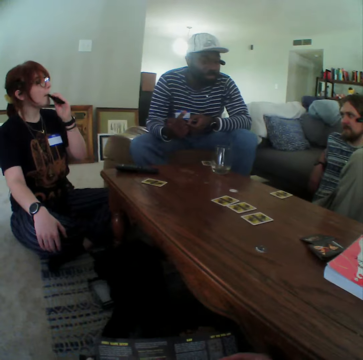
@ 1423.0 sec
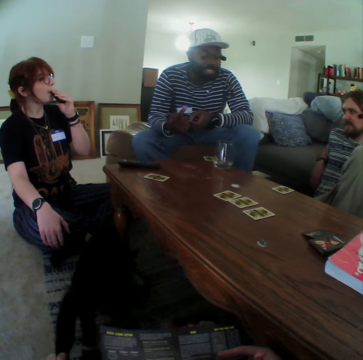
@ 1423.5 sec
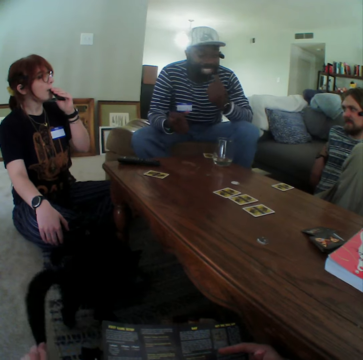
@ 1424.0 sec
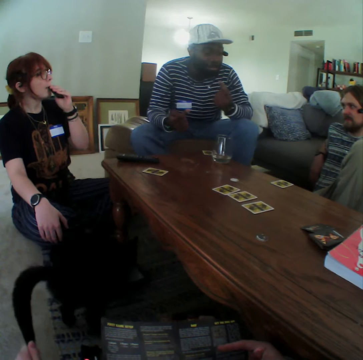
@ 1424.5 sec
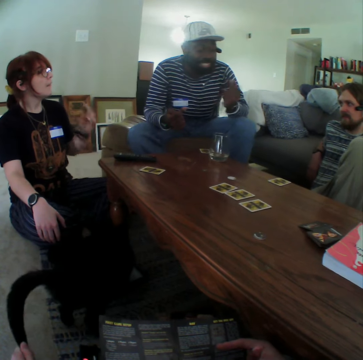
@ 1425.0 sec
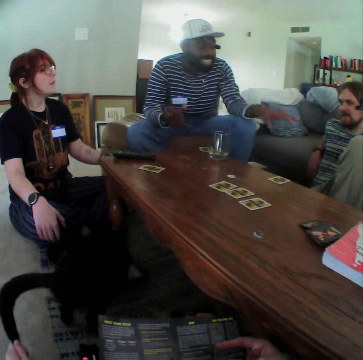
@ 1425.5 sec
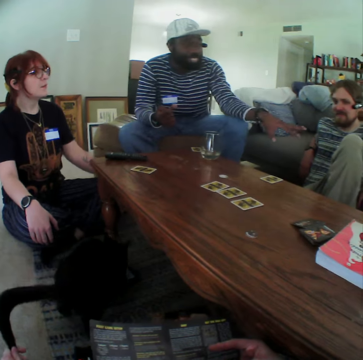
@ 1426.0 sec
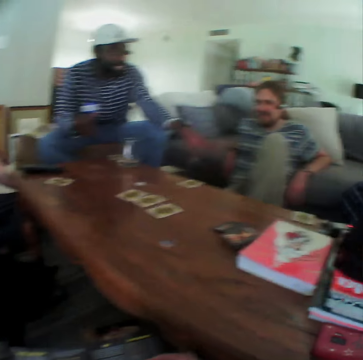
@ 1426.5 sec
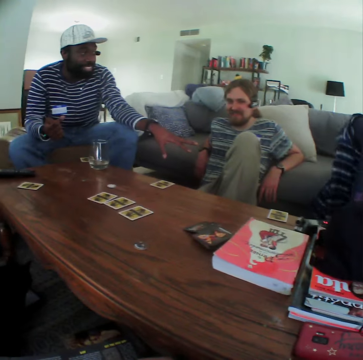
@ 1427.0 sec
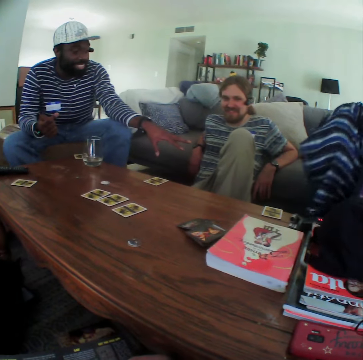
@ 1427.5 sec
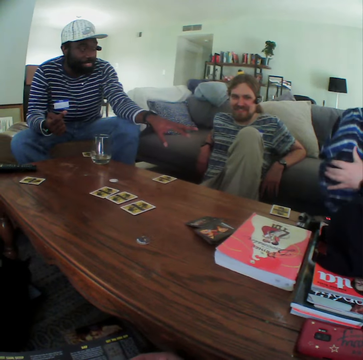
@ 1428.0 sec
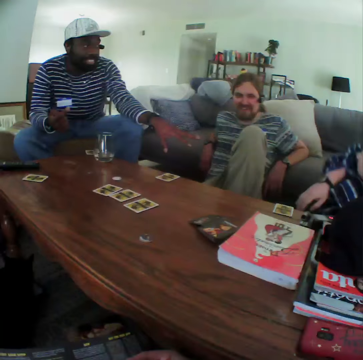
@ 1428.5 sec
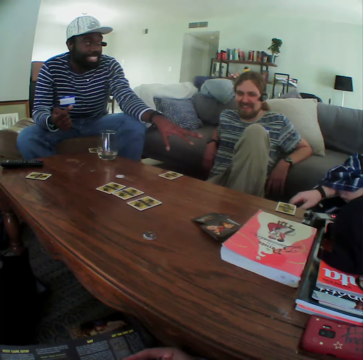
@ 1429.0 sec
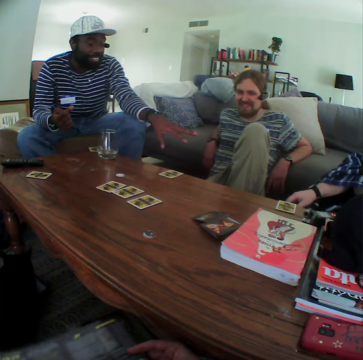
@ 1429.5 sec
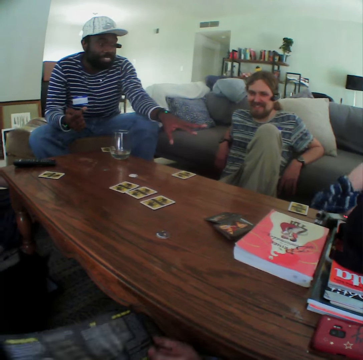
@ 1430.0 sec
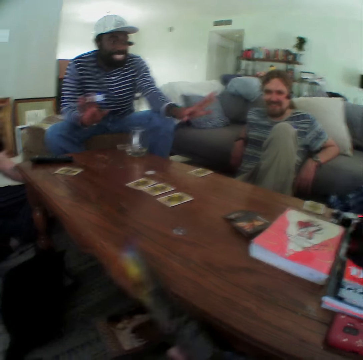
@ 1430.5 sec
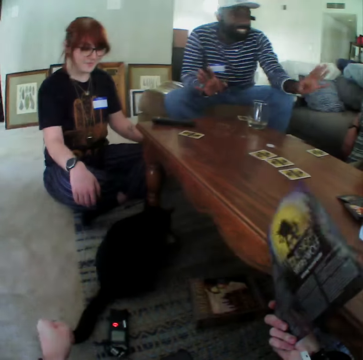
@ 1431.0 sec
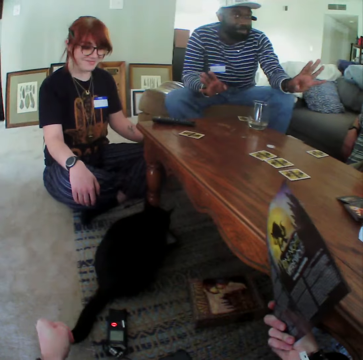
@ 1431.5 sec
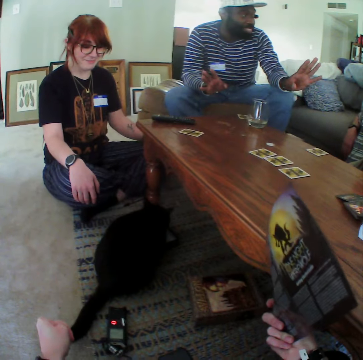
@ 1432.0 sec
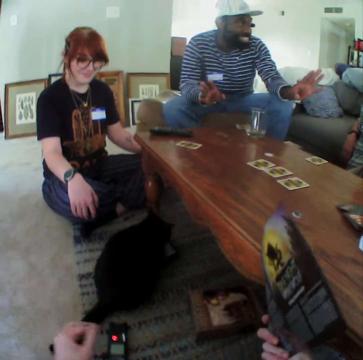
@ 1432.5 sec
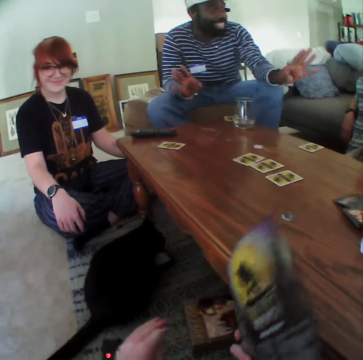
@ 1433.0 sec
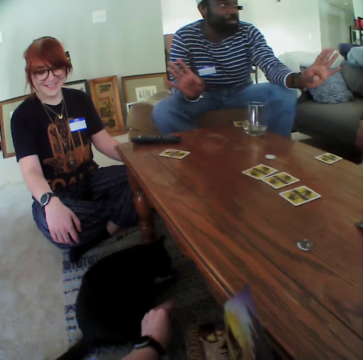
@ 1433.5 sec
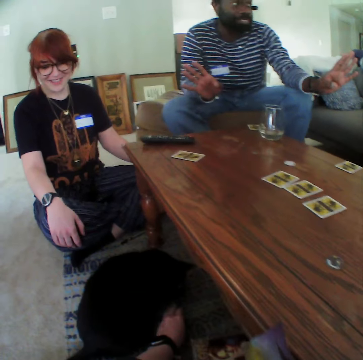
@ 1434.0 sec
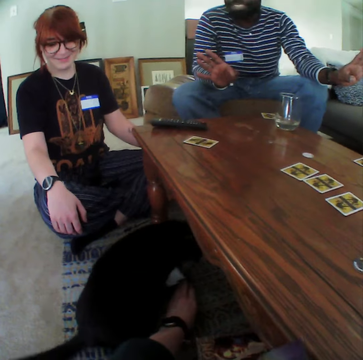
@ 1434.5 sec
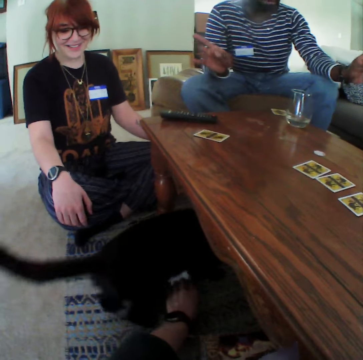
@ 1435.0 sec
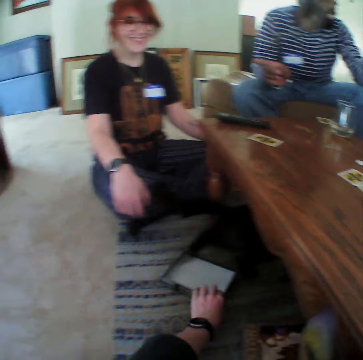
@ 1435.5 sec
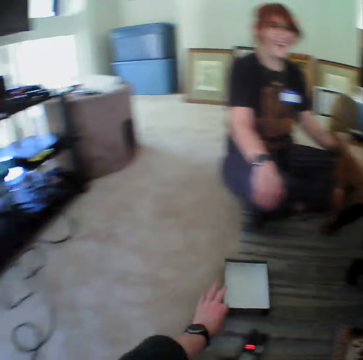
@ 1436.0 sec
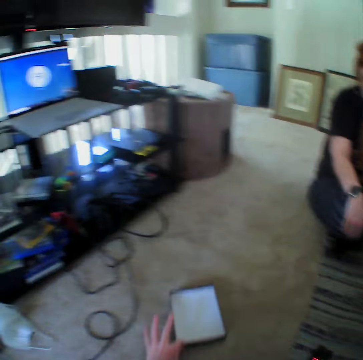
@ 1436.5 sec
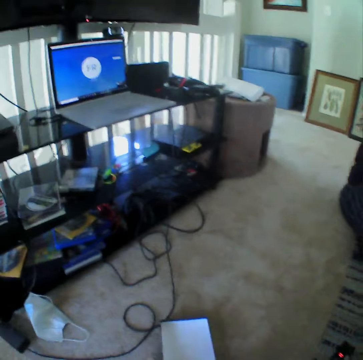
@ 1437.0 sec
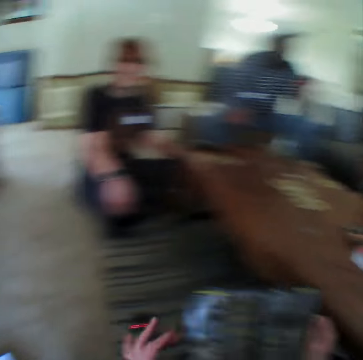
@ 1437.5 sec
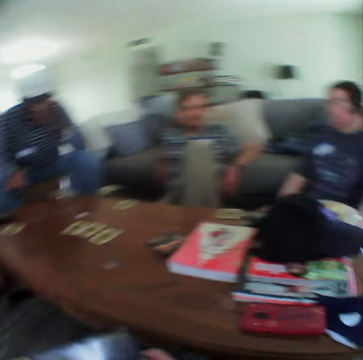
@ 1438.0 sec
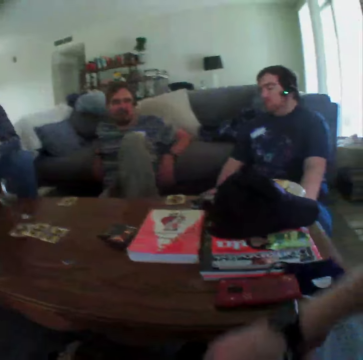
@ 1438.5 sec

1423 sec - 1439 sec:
A person sniffs the tobacco. Another person moves the hand while talking. The first person moves the hand down. A third person moves the fabric on the hand. The camera wearer moves the paper. They pick up the box. They pull the box on the floor. They move the box on the ground.

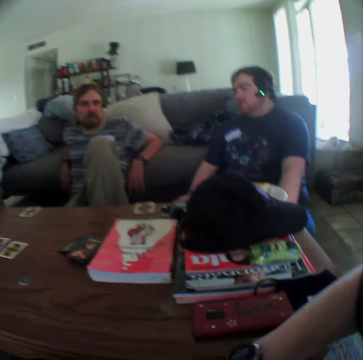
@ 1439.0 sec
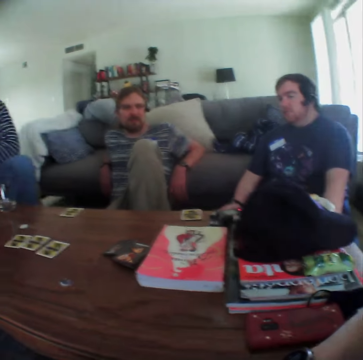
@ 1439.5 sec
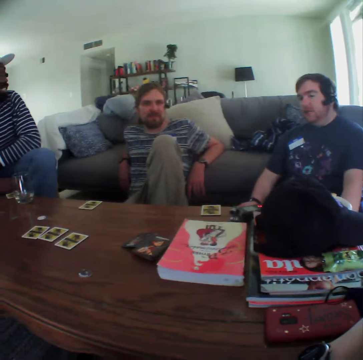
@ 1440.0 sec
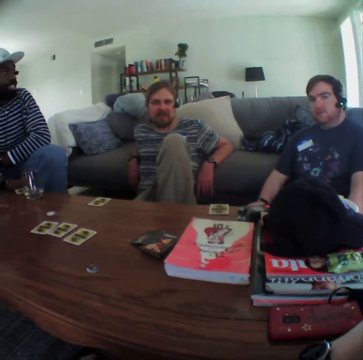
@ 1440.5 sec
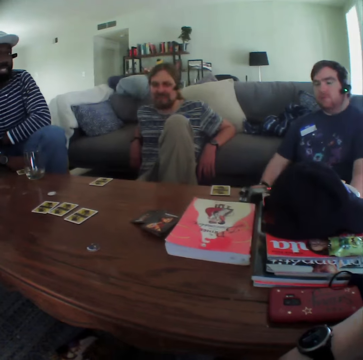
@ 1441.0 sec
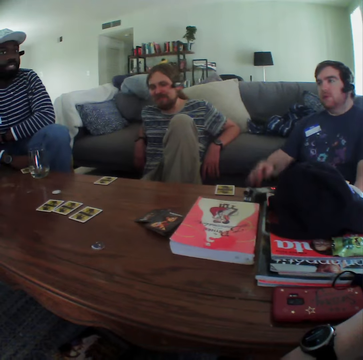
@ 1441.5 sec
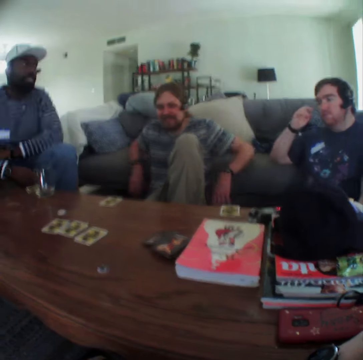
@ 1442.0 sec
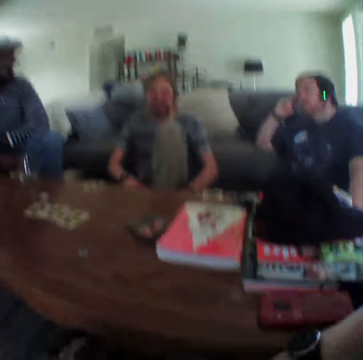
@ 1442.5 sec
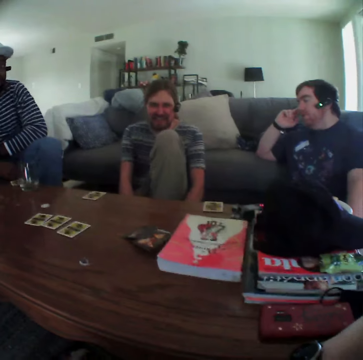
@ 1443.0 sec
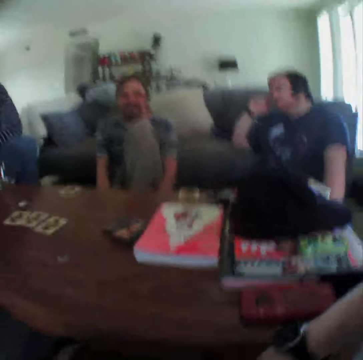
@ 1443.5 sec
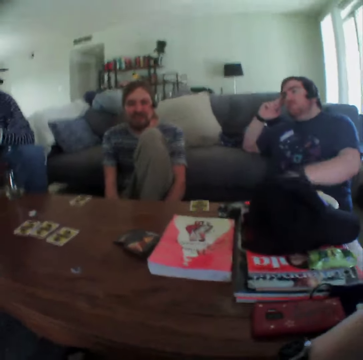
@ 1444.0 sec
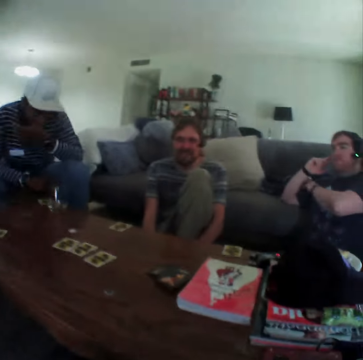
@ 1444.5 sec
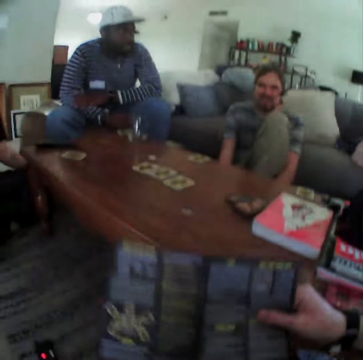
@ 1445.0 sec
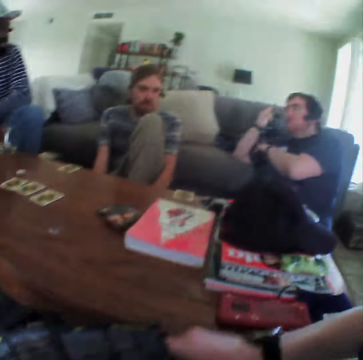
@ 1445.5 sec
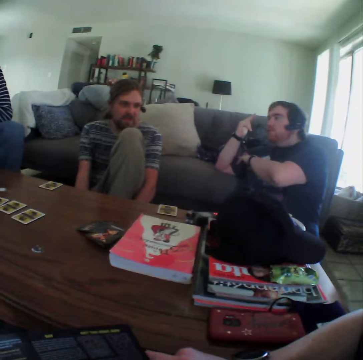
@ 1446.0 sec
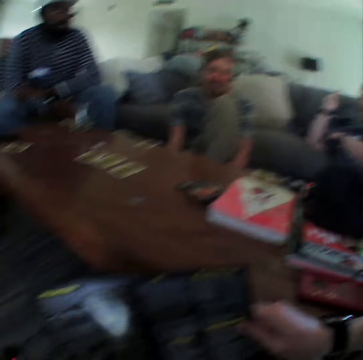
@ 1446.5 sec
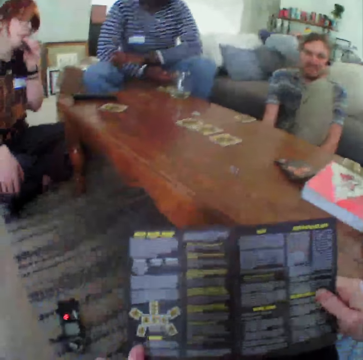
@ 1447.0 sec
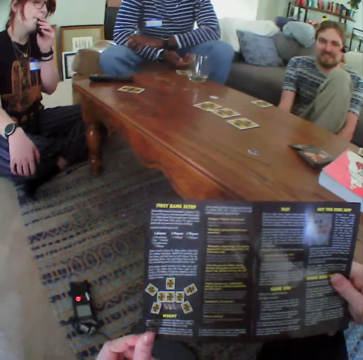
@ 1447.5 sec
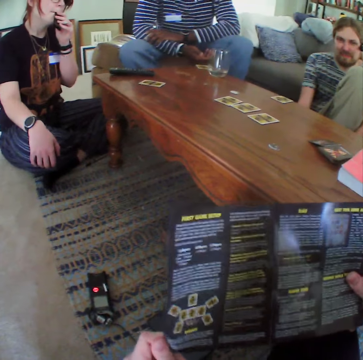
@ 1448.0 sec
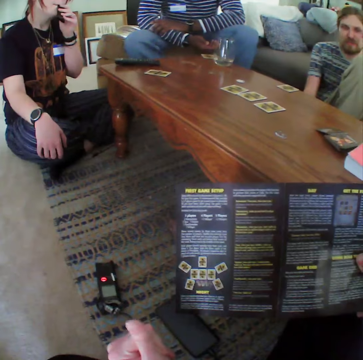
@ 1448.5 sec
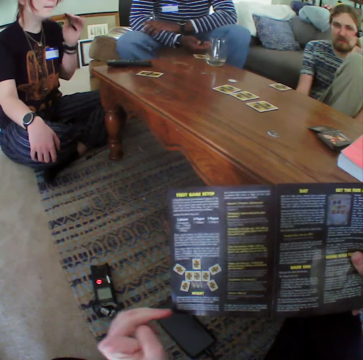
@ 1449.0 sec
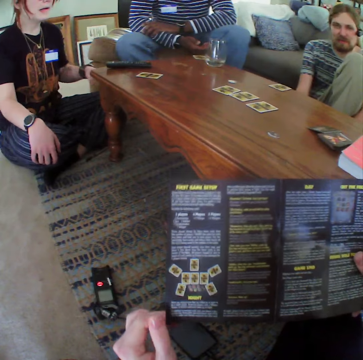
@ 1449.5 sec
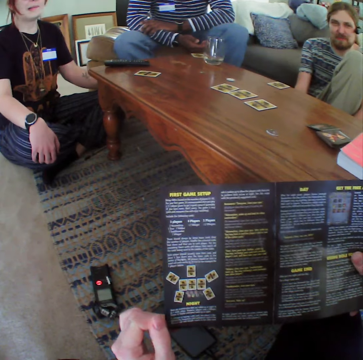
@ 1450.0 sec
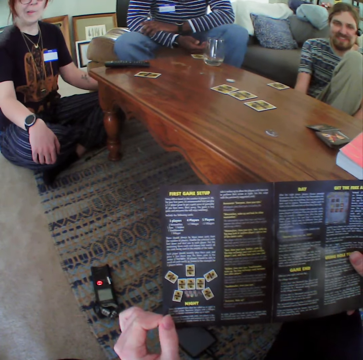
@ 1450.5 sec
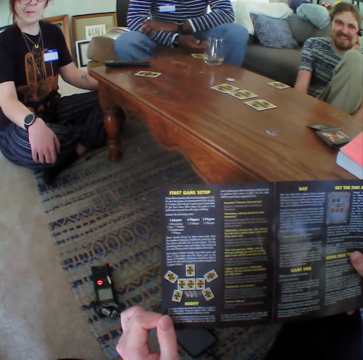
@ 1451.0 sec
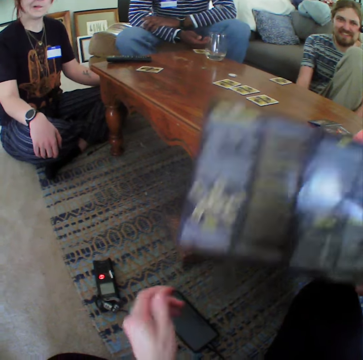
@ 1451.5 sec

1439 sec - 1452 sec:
The camera wearer moves the hand on the table. A person touches the face. Another person moves the hand to the leg. The camera wearer moves the paper. They read the pamphlet. They move the hand. A third person moves the hand to the ground.

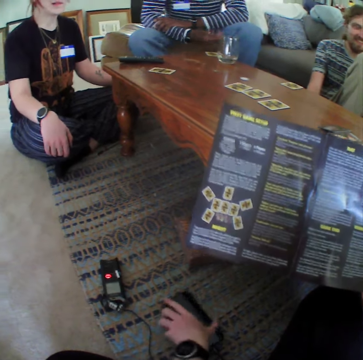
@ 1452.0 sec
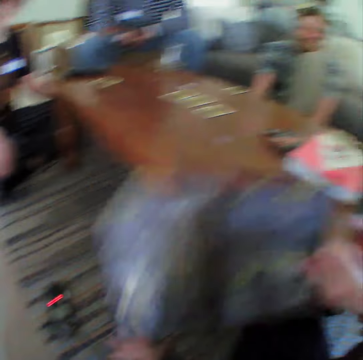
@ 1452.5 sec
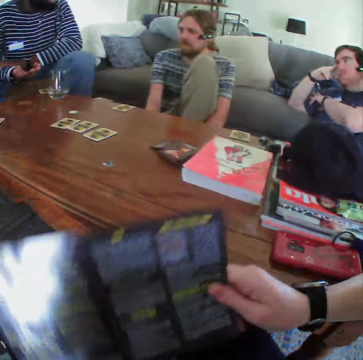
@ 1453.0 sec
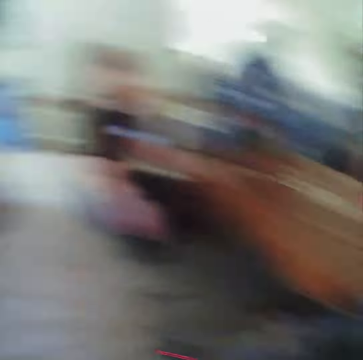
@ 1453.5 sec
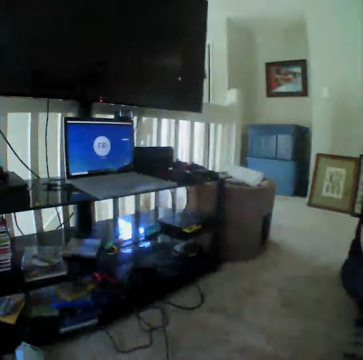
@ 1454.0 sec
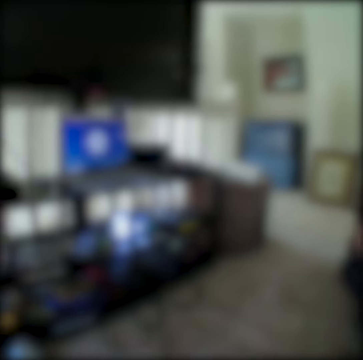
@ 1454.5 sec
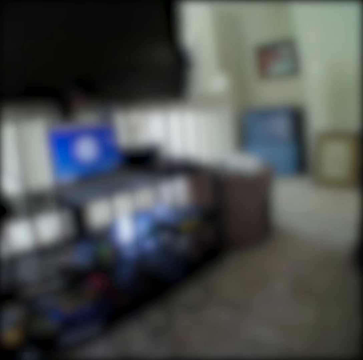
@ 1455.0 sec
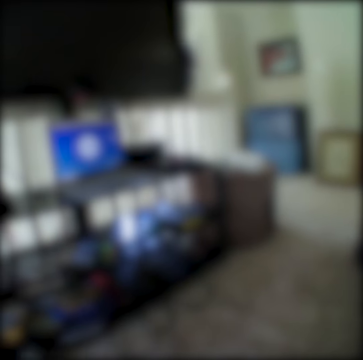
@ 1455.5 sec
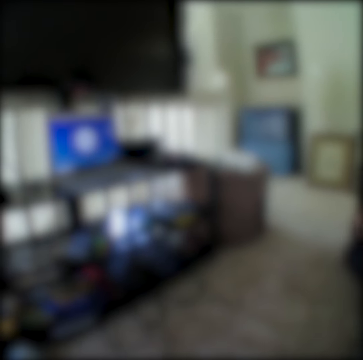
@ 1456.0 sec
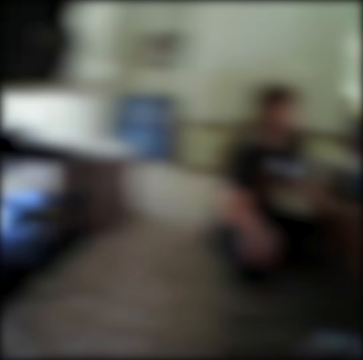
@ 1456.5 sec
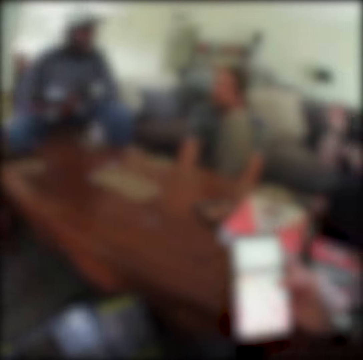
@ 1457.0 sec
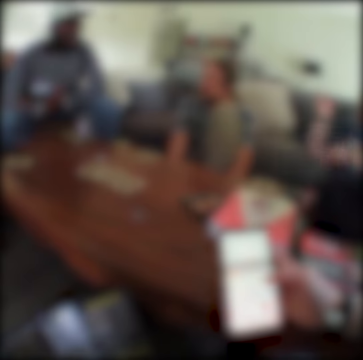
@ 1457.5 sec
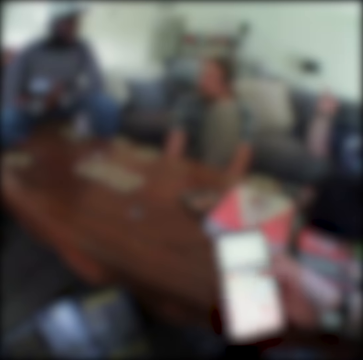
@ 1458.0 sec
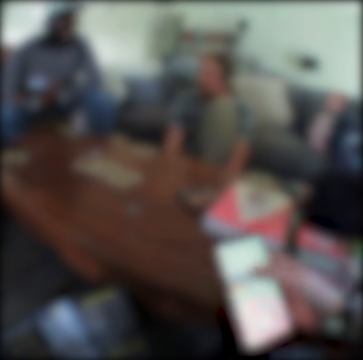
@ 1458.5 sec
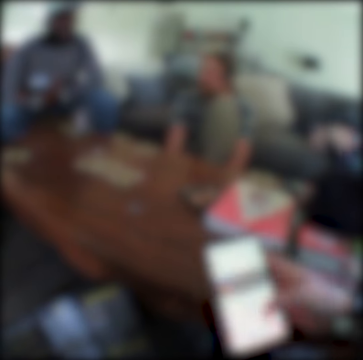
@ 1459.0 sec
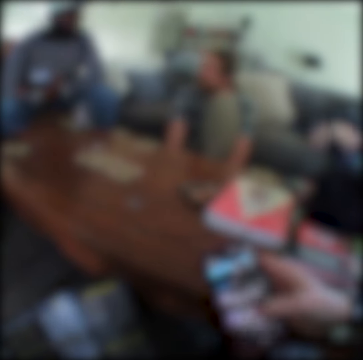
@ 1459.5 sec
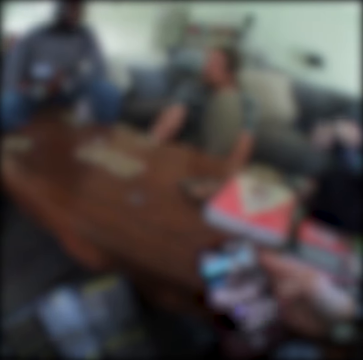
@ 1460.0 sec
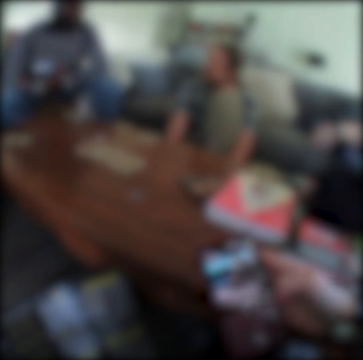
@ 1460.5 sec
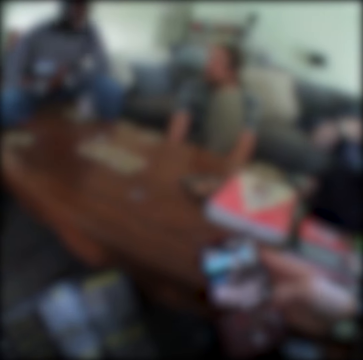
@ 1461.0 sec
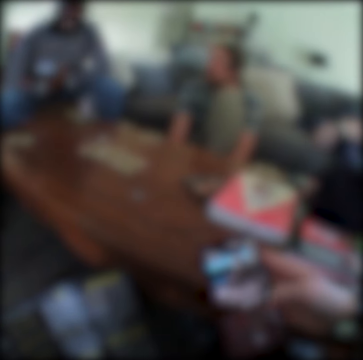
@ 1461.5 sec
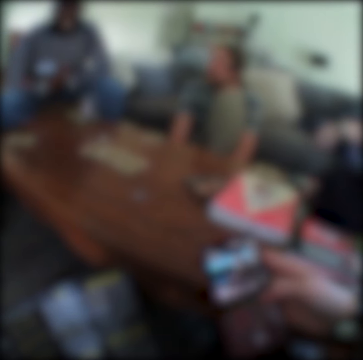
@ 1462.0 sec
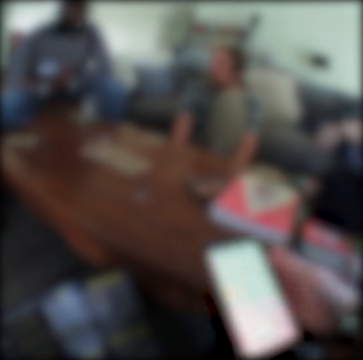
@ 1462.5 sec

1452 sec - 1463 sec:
The camera wearer touches the phone. They check the phone. A person moves the hand down.
